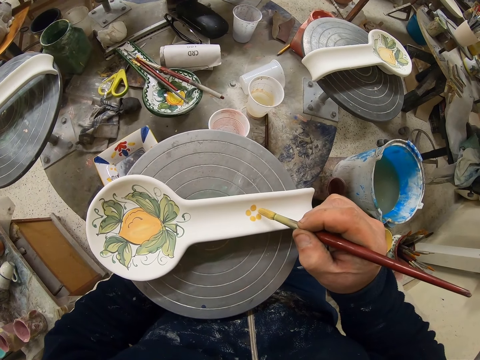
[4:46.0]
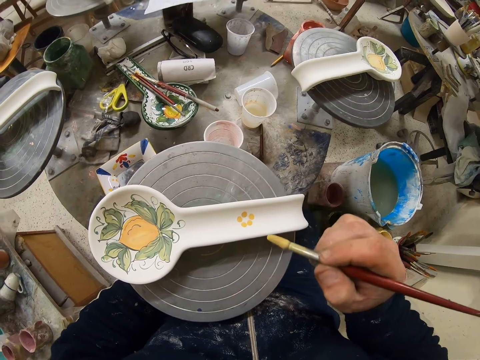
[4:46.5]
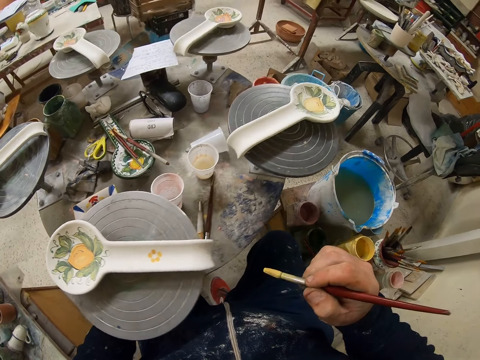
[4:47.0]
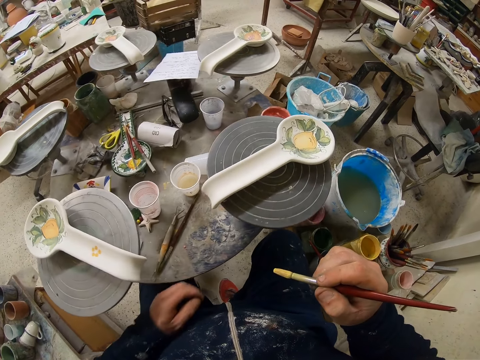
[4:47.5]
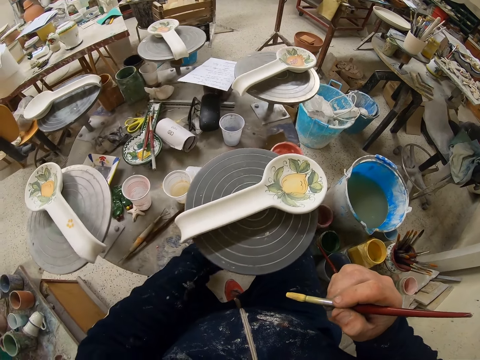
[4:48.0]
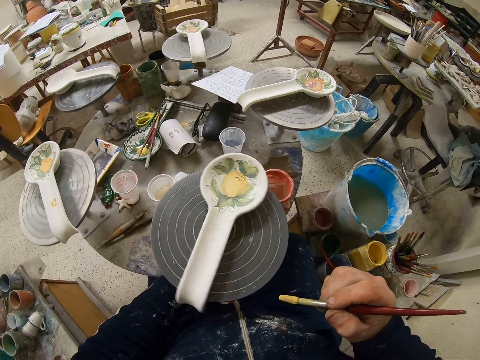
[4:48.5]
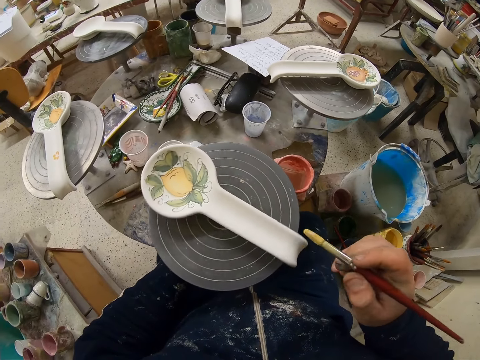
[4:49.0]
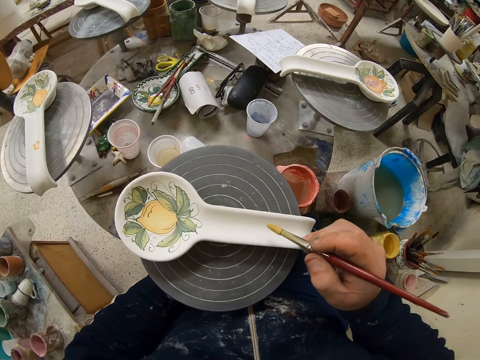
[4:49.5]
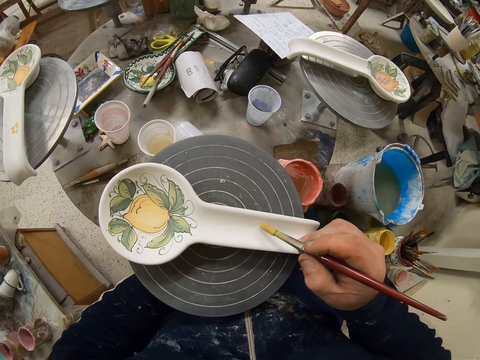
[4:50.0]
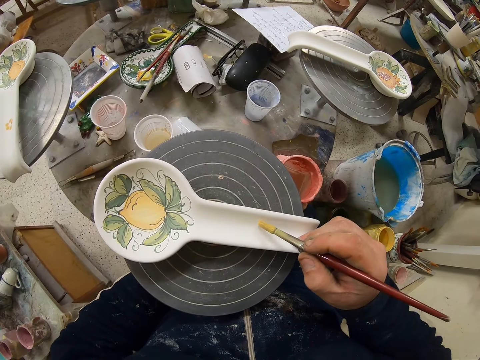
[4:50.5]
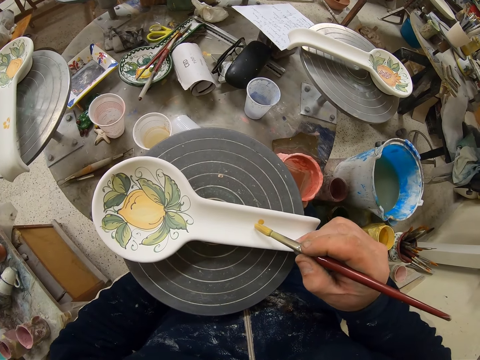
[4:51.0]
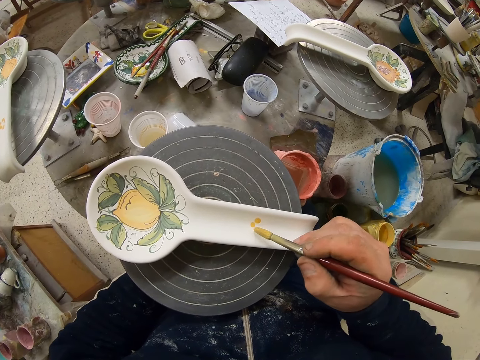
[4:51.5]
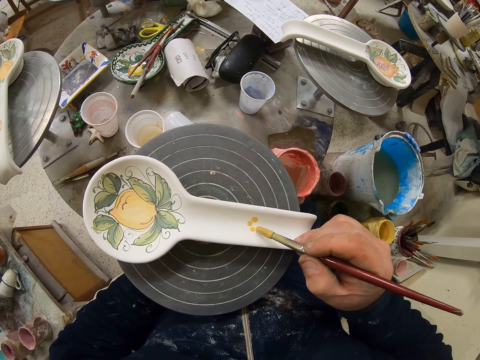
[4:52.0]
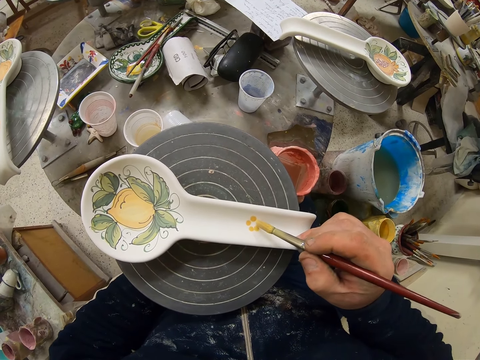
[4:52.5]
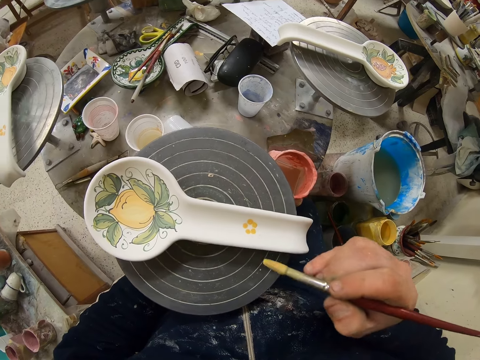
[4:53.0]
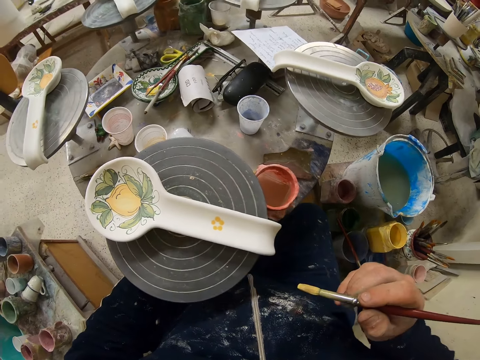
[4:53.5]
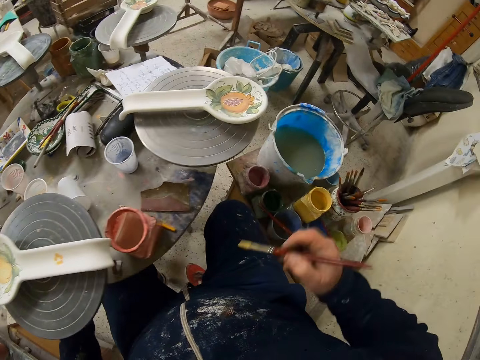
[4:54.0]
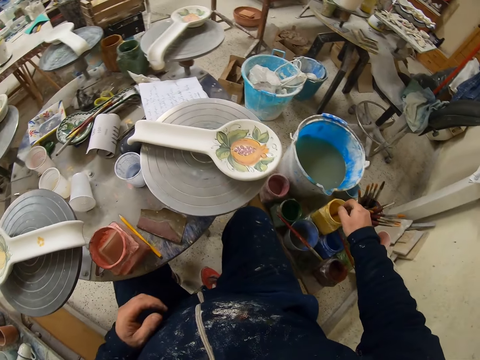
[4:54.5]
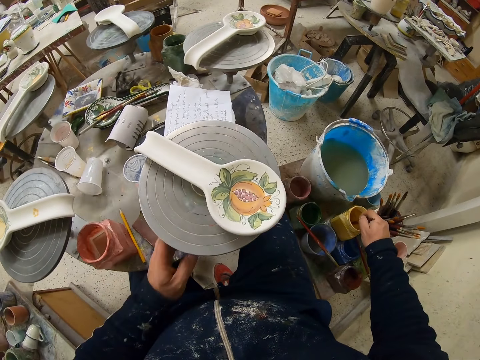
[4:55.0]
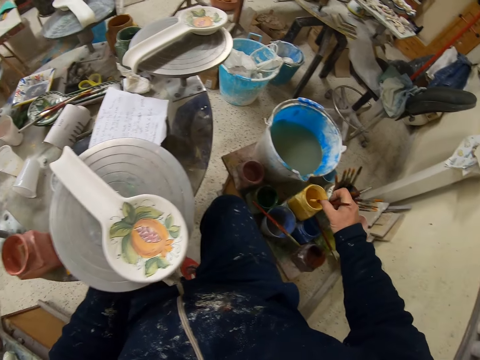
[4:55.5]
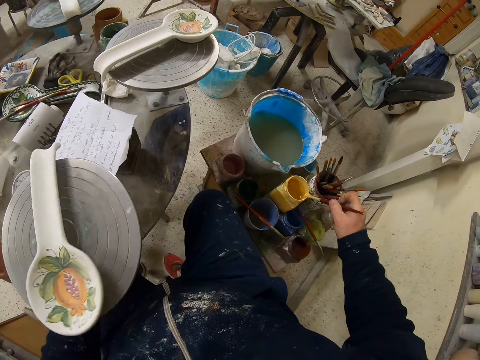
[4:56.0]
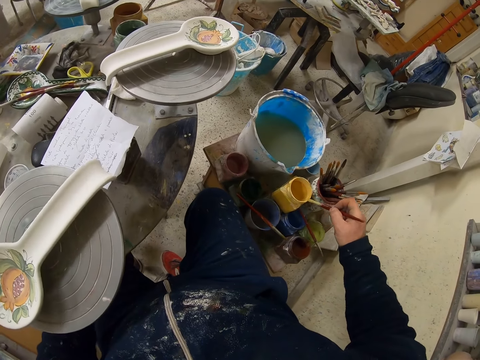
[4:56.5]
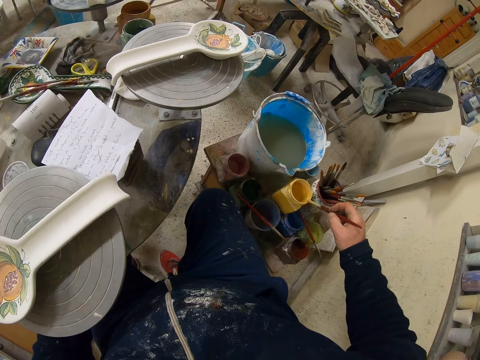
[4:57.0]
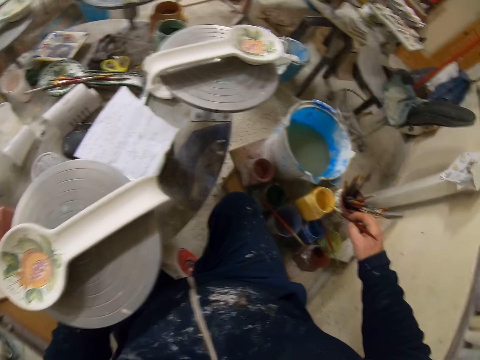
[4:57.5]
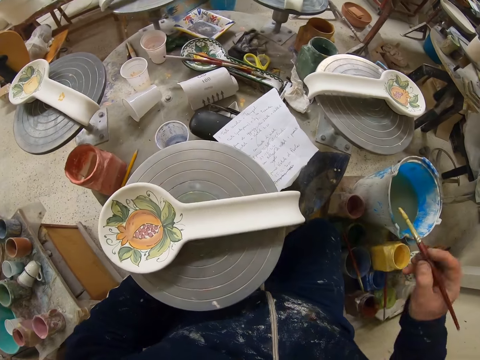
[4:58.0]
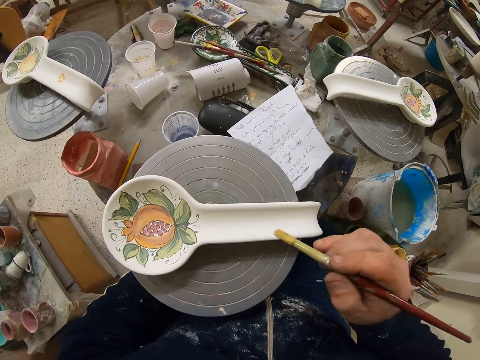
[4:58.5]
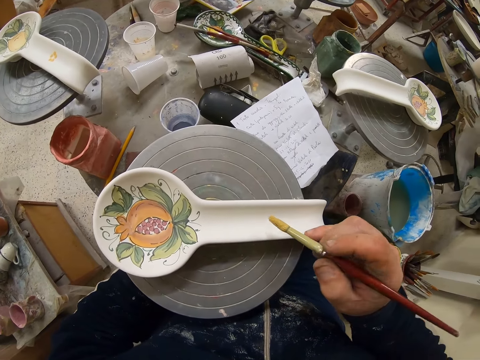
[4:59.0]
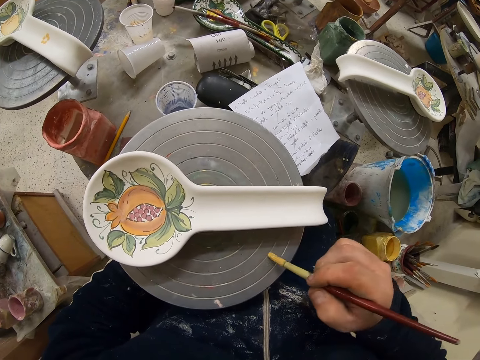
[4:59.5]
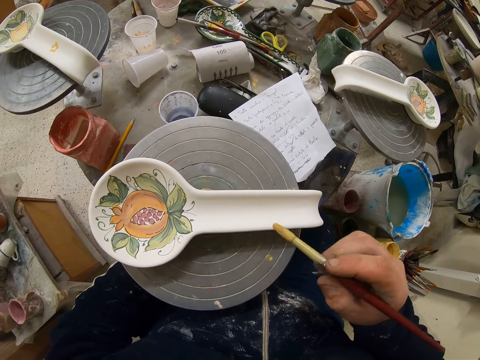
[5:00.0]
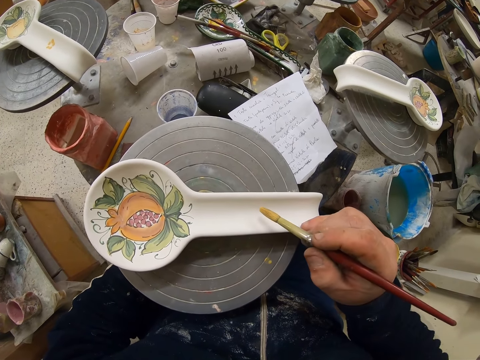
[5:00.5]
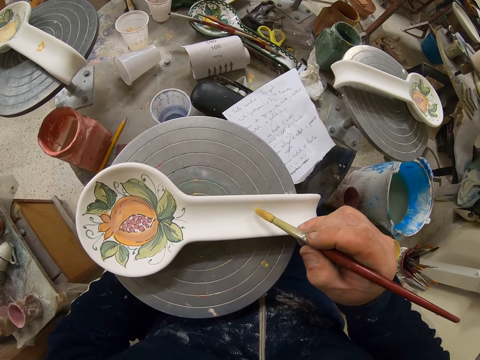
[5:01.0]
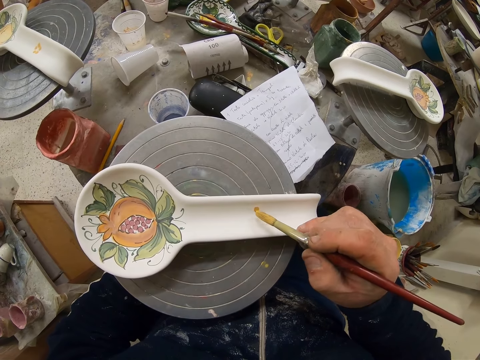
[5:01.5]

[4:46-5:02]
The camera wearer turns the table. They decorate the plate or spoon with the paint brush. They turn the table. They dip the paint brush in the paint can. They decorate the plate with the paint brush again.

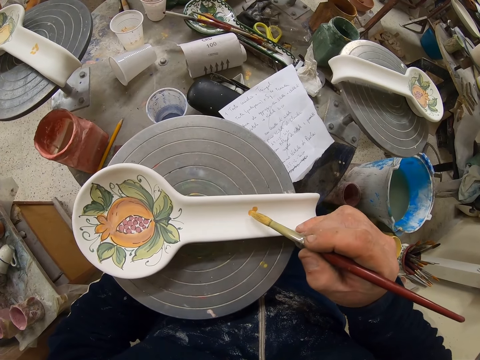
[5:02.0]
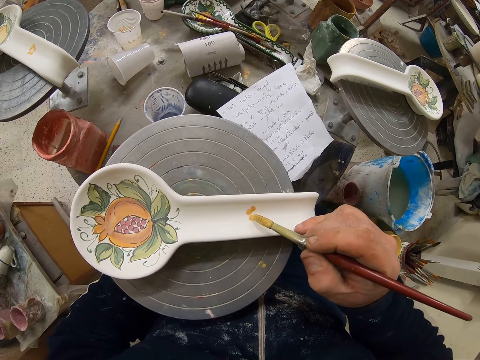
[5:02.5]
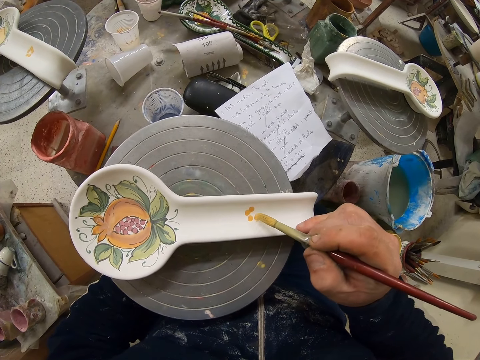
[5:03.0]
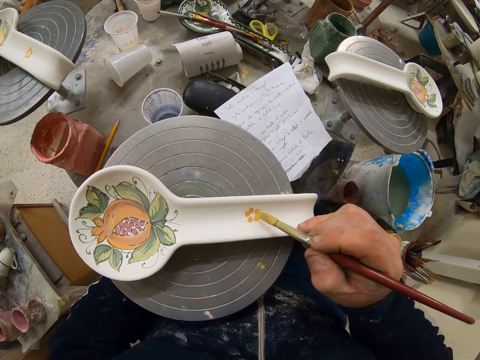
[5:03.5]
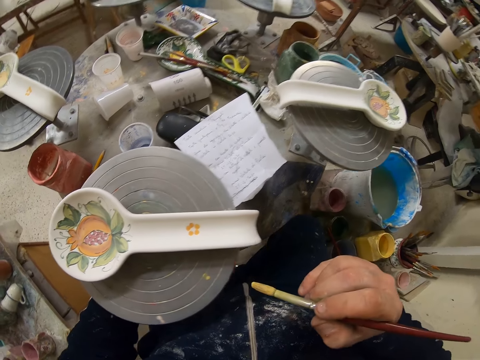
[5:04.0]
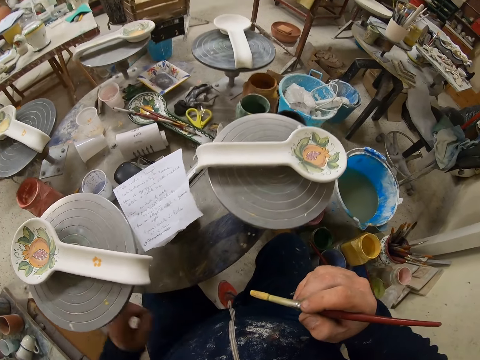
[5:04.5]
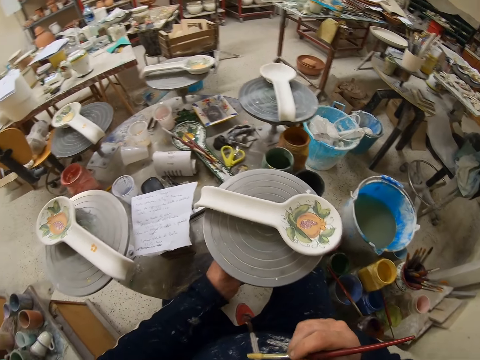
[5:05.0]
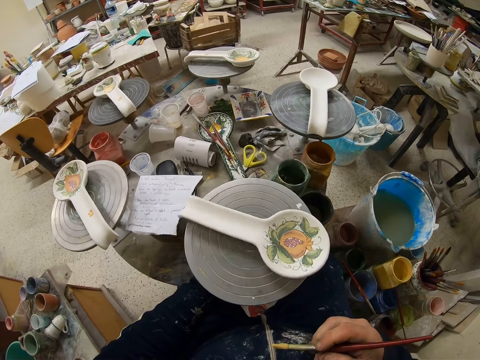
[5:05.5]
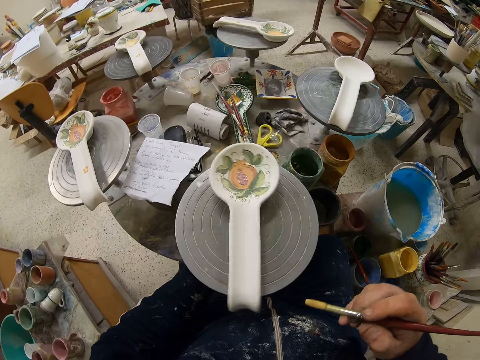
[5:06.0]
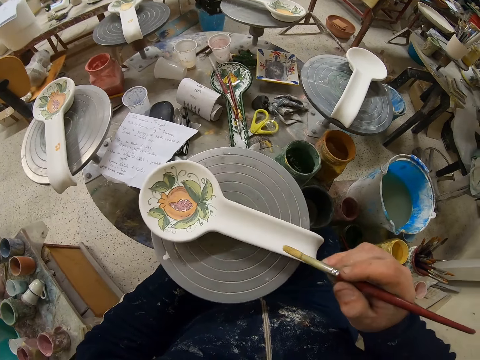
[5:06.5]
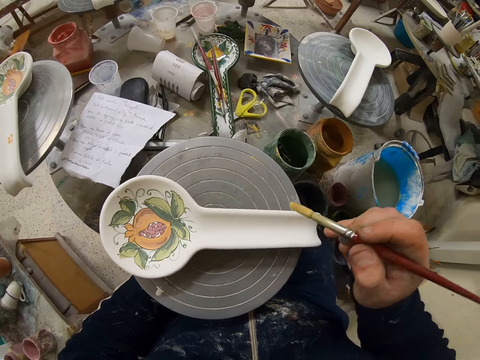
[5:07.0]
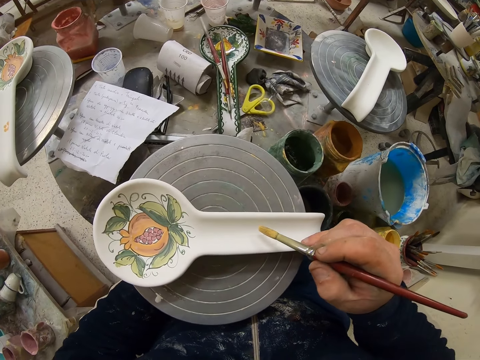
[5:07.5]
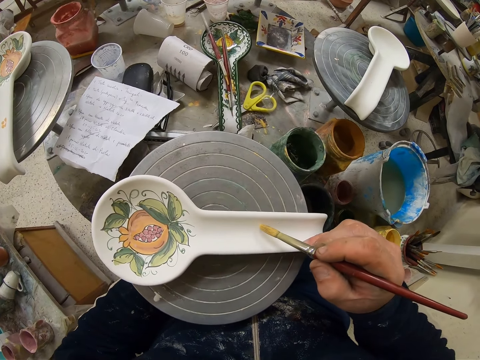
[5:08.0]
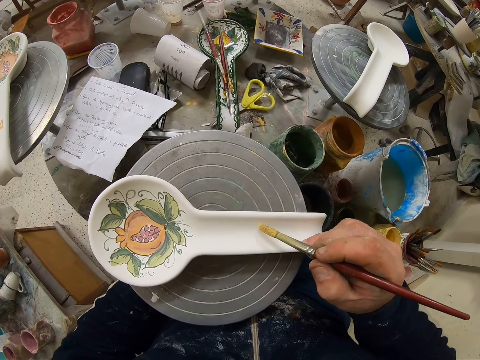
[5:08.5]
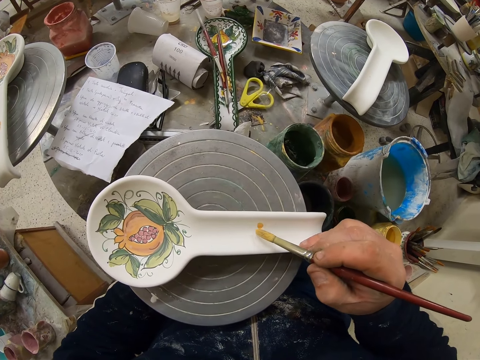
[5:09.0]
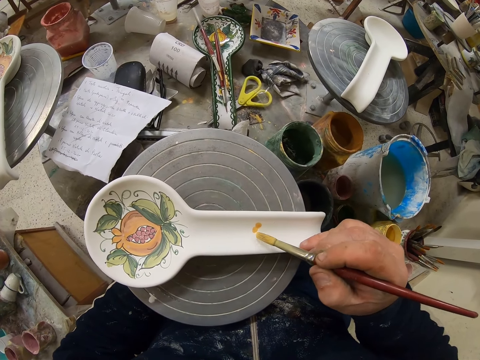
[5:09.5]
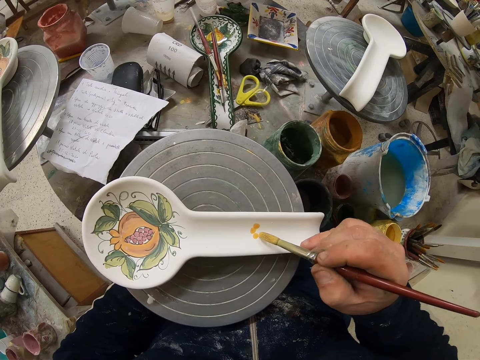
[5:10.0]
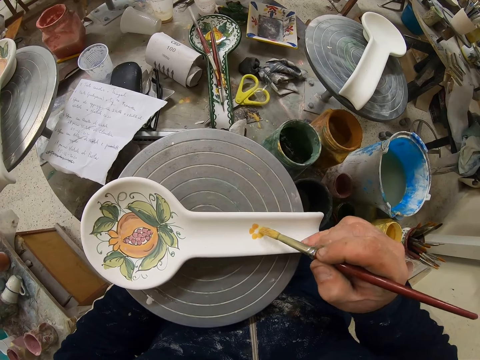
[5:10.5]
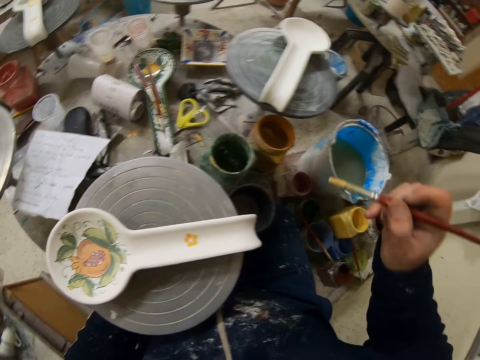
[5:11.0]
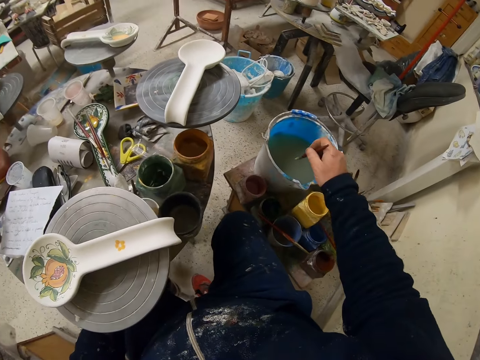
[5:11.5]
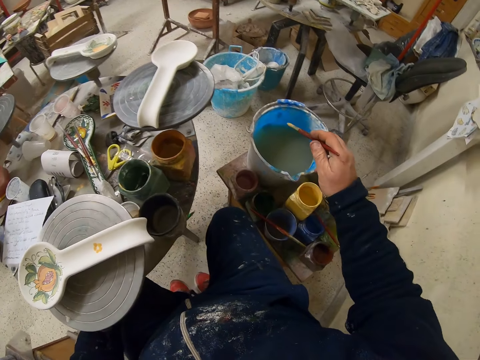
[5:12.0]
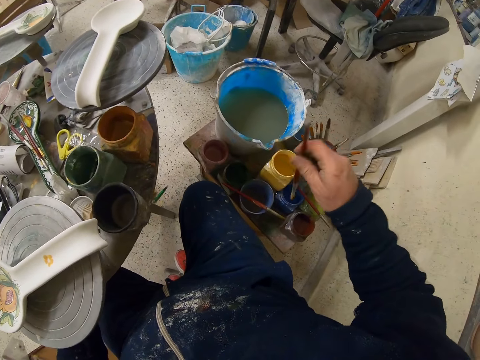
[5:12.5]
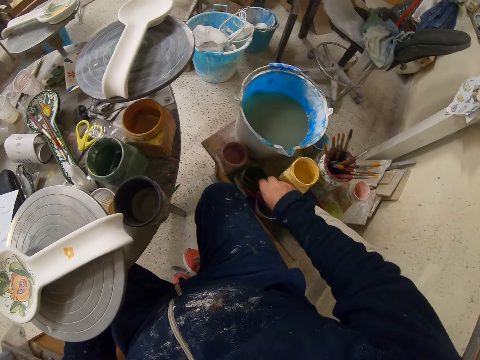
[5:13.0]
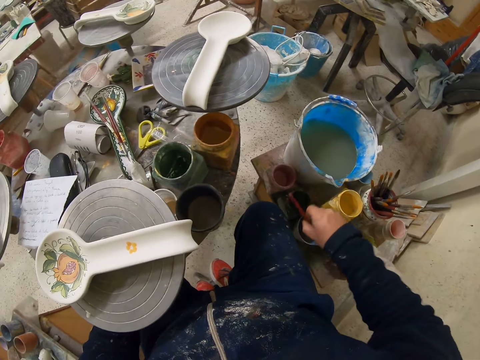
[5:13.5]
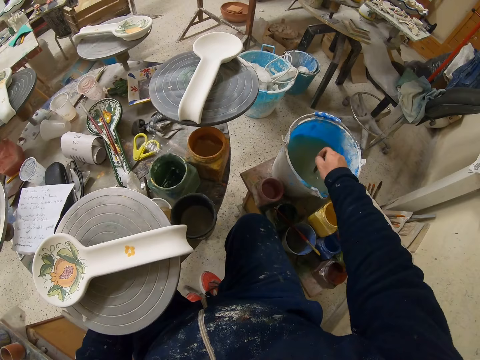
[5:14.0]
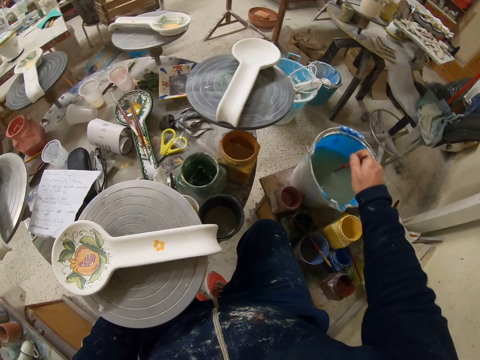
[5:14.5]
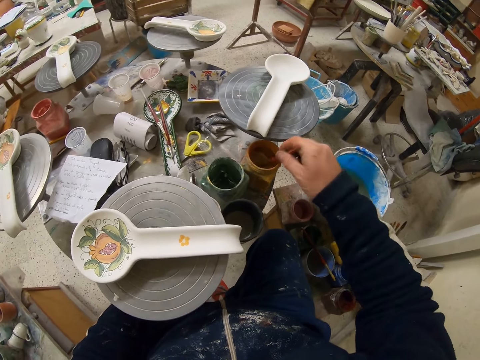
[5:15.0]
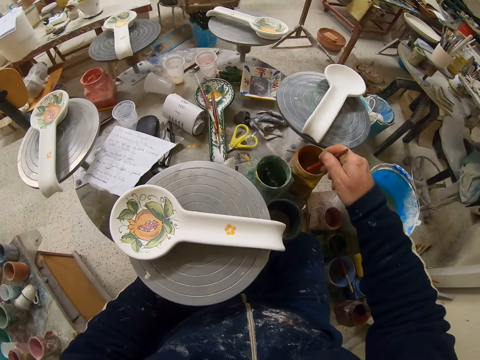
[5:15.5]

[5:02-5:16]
The camera wearer turns the table. They decorate the plate with the paint brush. They paint the spoon. They dip the paint brush in the water. They put the paint brush down. They pick up another paint brush. They dip the paint brush in the water. They dip the paint brush in the paint can.
